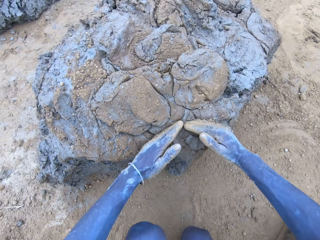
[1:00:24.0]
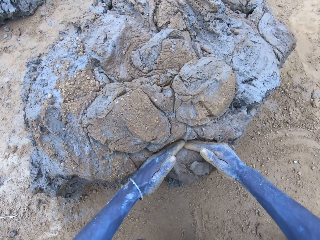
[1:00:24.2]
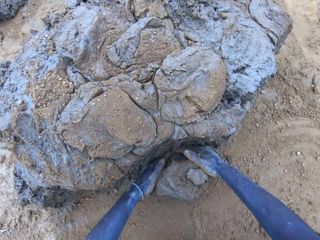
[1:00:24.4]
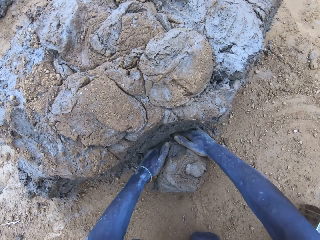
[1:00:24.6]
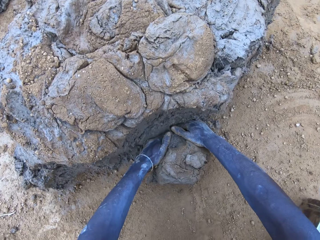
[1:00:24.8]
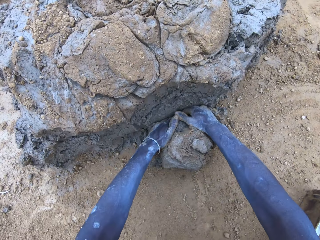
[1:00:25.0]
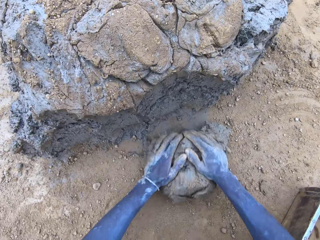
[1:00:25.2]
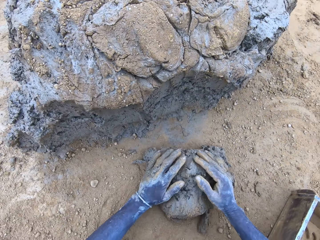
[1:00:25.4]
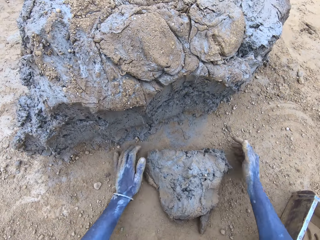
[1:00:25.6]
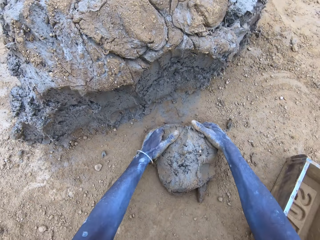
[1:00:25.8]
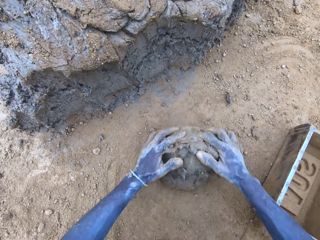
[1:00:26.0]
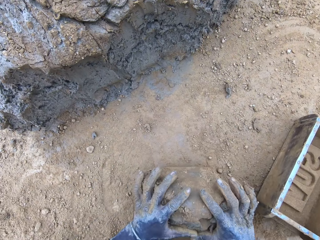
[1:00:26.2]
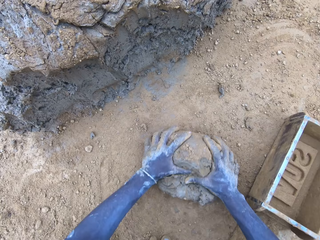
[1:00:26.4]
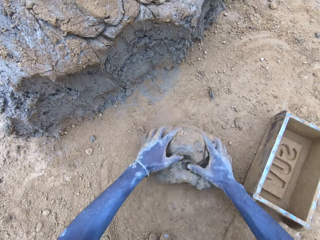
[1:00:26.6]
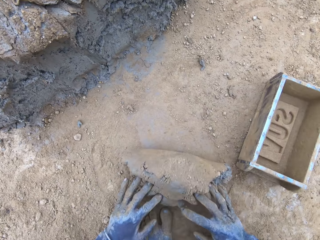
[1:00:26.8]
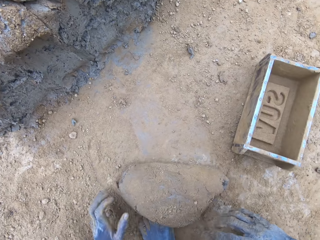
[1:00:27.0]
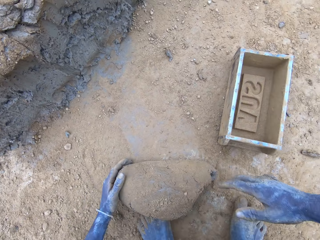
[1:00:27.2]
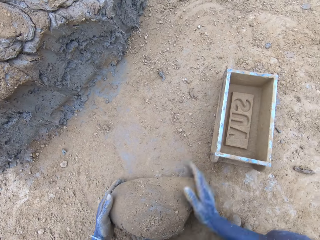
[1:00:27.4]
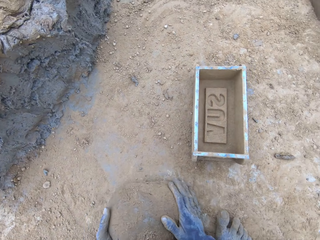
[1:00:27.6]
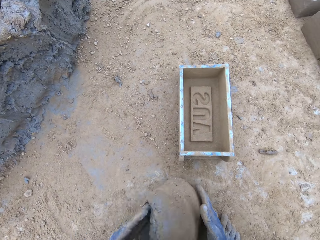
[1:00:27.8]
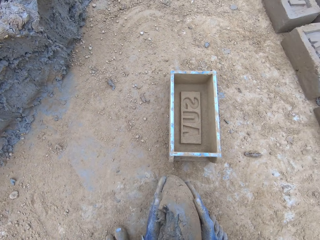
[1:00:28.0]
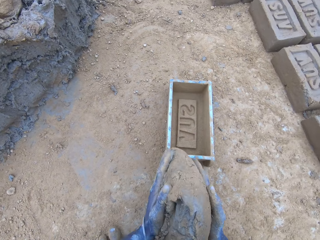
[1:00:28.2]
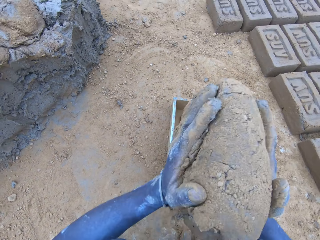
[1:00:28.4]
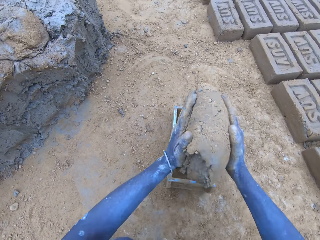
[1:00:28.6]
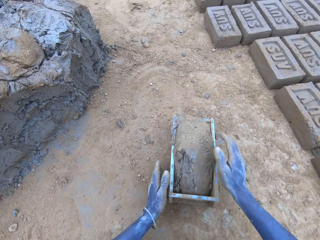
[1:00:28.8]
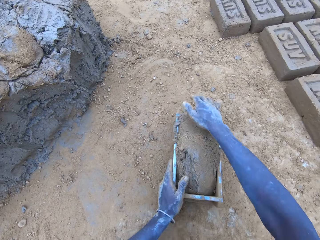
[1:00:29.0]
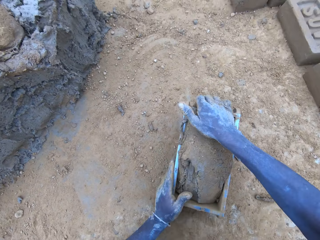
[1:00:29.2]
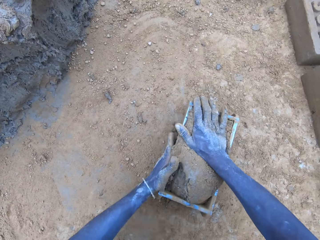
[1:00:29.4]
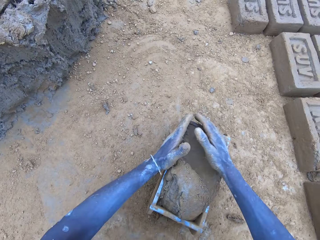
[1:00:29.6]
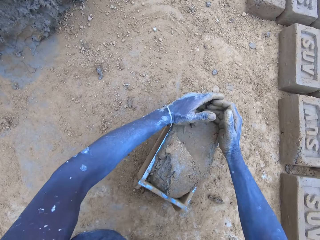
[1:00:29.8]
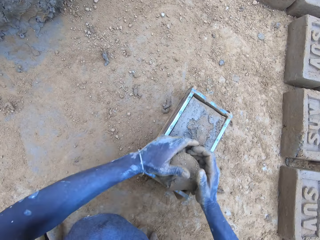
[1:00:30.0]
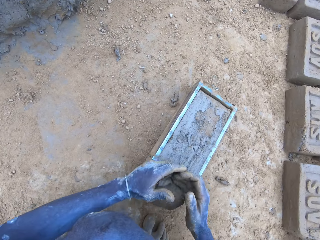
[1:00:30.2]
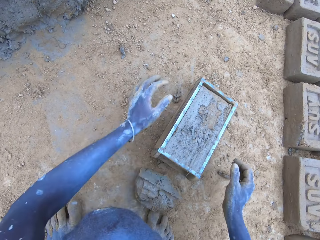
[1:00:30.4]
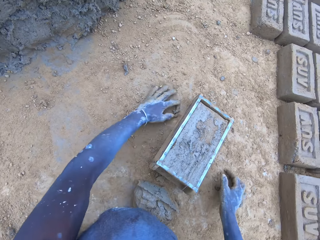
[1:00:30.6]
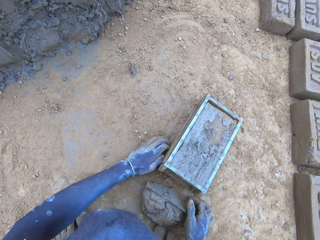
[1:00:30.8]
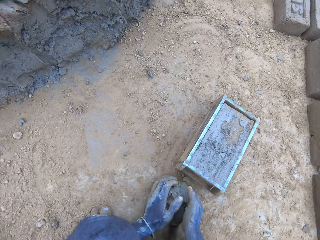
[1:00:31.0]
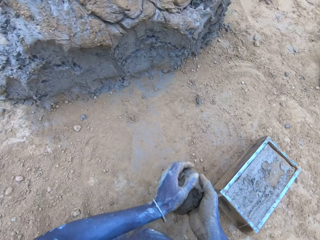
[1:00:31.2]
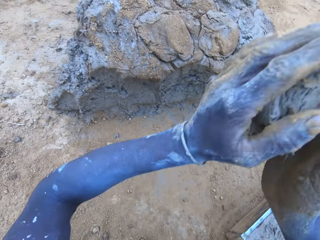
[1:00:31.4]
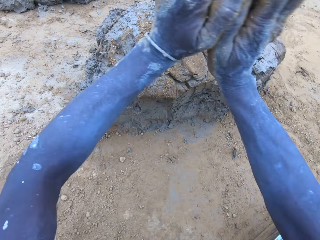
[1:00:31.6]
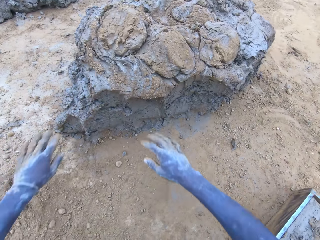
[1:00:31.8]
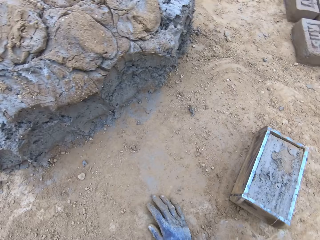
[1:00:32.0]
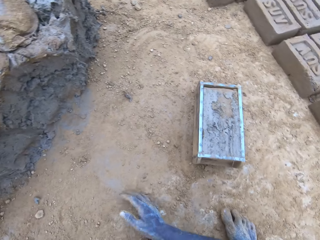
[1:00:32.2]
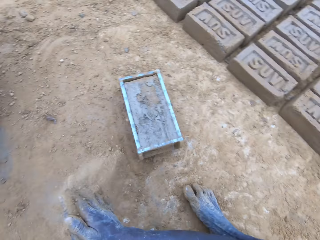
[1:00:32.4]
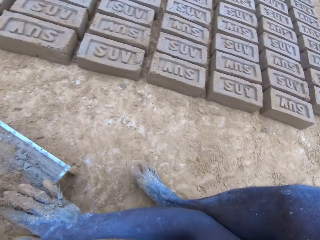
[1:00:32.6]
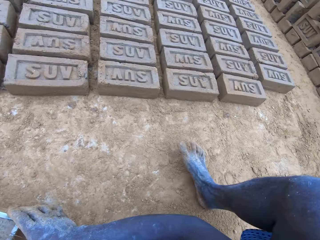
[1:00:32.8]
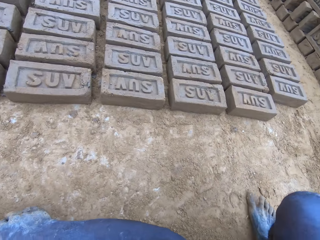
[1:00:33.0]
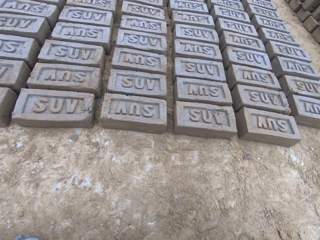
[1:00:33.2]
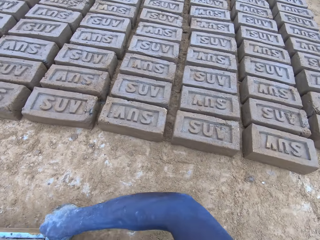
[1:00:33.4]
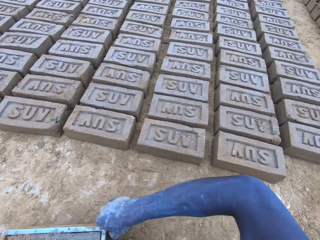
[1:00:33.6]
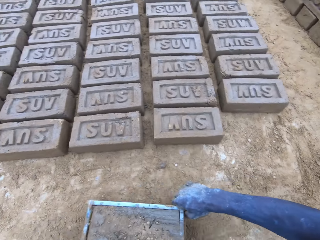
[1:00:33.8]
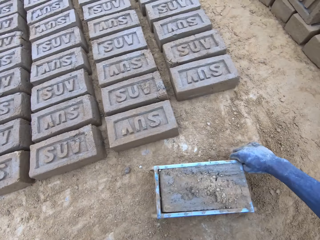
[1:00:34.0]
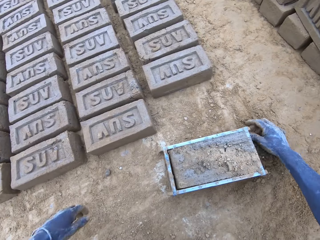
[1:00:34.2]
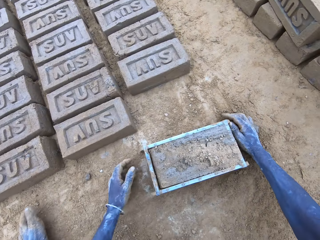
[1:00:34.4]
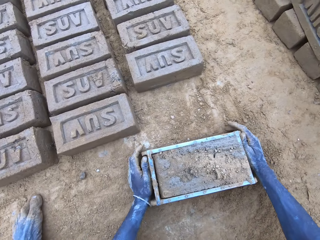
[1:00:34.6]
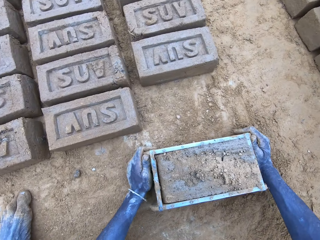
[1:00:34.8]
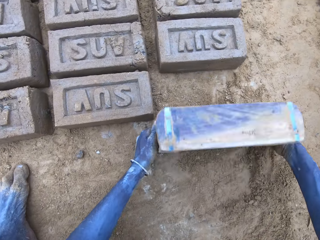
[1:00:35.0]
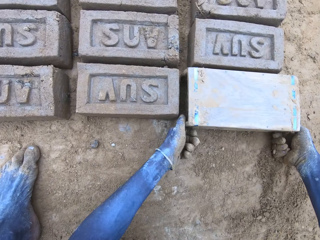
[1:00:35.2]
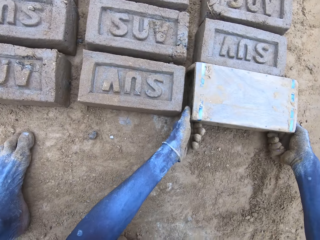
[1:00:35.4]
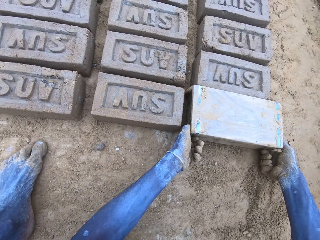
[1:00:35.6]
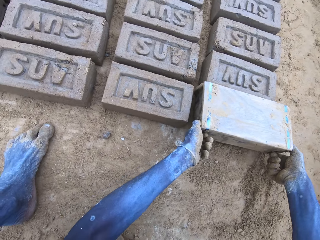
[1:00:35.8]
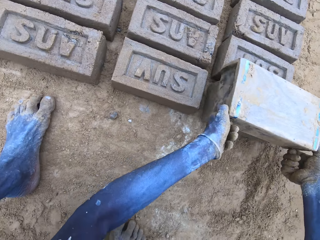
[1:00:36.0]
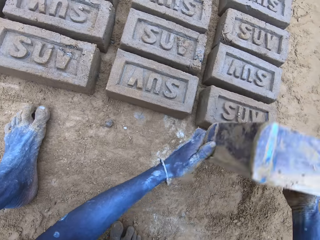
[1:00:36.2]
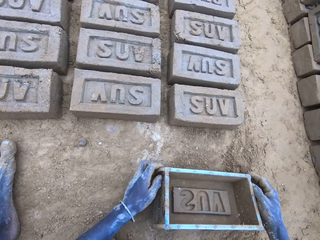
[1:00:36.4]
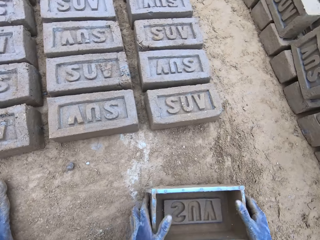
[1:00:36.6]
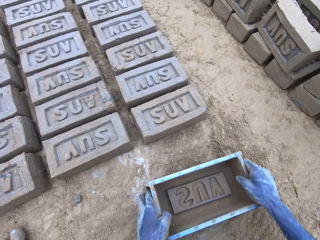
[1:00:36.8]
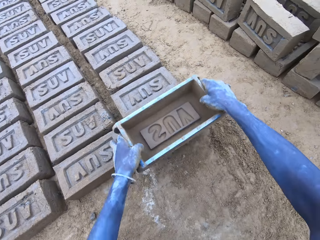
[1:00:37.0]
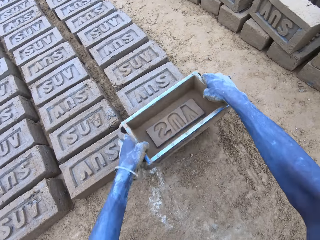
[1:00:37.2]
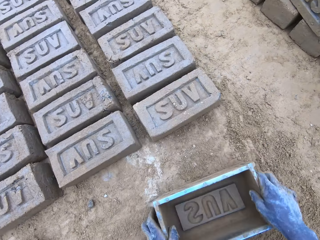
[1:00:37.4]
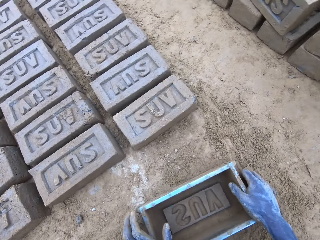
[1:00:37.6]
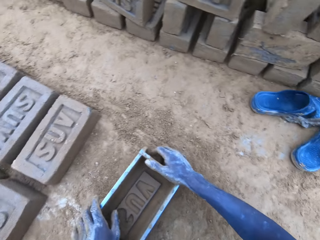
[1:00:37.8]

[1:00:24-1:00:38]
The camera wearer scoops mud. They put the mud in the wood brick moulder or brickmold. They scoop the excess mud on the brickmold. They throw the mud on the pile of mud. They pour the mud in the brickmold on the ground. They make a brick.

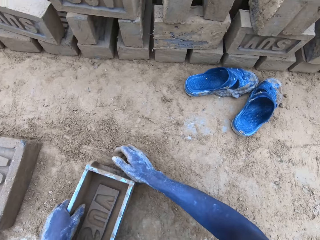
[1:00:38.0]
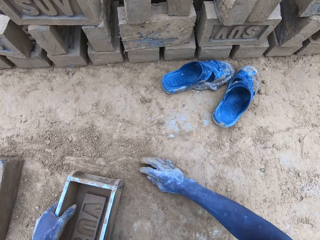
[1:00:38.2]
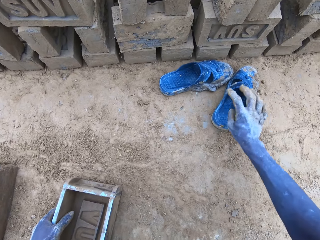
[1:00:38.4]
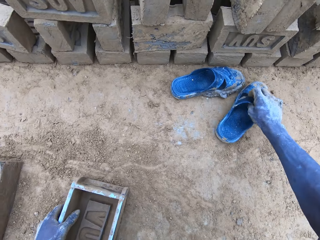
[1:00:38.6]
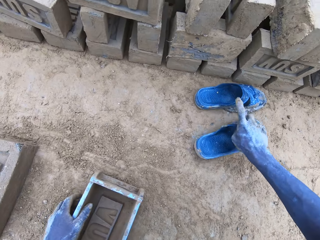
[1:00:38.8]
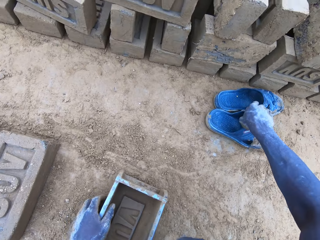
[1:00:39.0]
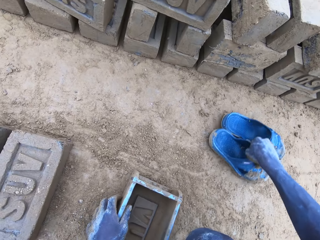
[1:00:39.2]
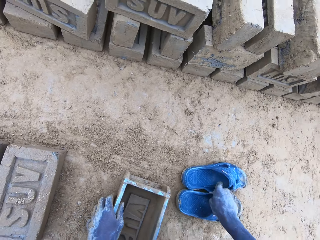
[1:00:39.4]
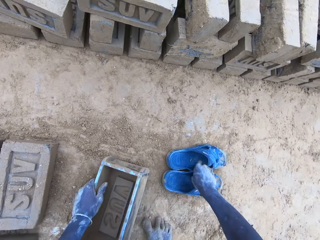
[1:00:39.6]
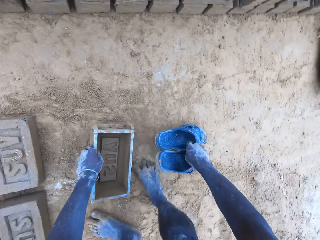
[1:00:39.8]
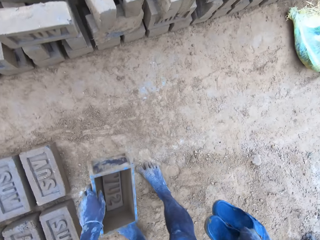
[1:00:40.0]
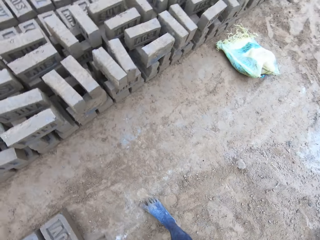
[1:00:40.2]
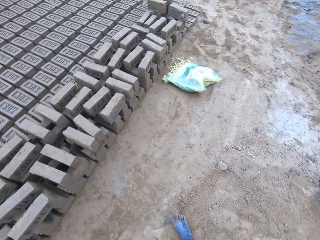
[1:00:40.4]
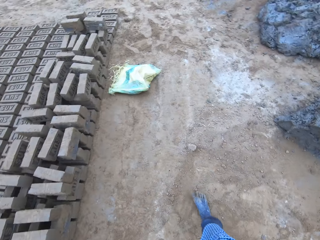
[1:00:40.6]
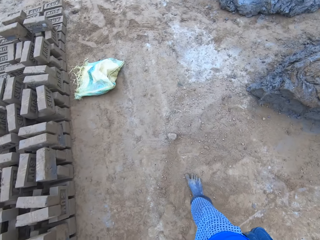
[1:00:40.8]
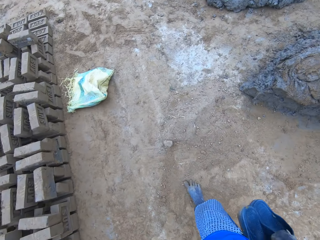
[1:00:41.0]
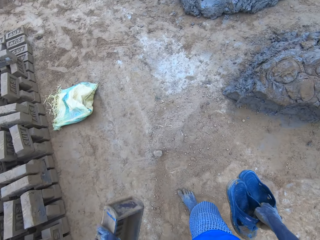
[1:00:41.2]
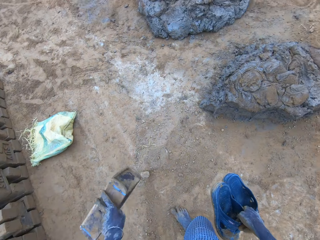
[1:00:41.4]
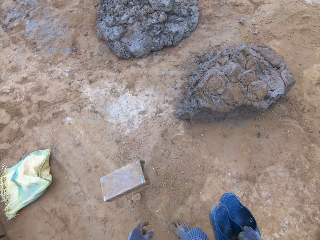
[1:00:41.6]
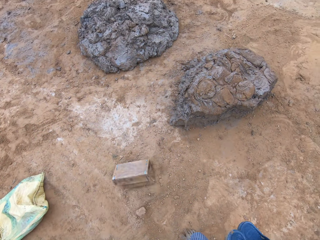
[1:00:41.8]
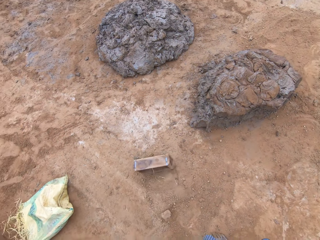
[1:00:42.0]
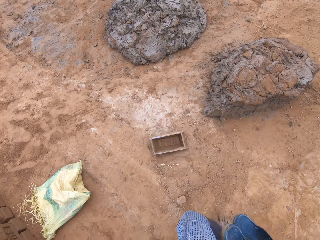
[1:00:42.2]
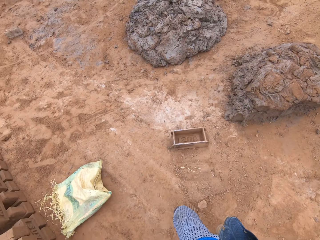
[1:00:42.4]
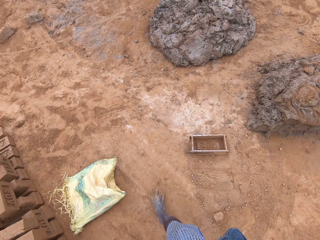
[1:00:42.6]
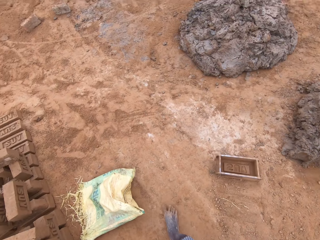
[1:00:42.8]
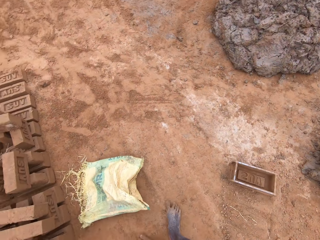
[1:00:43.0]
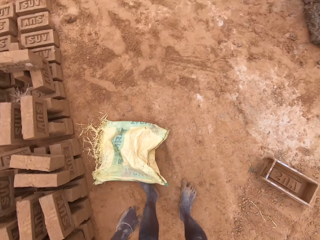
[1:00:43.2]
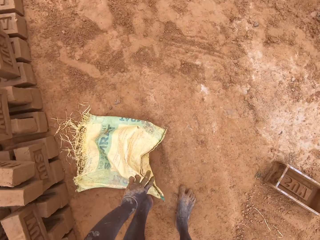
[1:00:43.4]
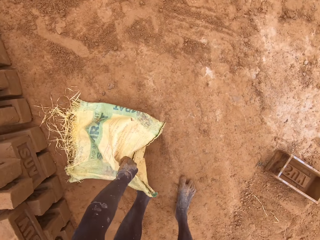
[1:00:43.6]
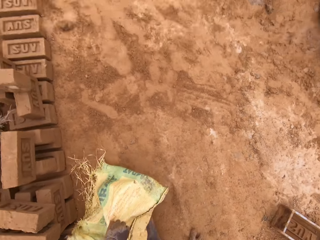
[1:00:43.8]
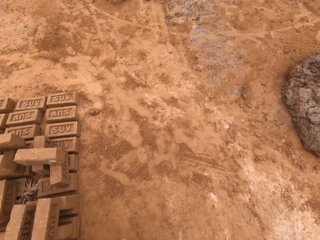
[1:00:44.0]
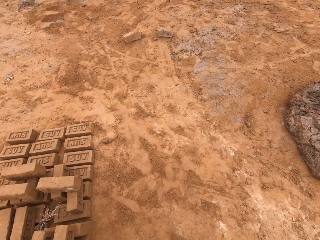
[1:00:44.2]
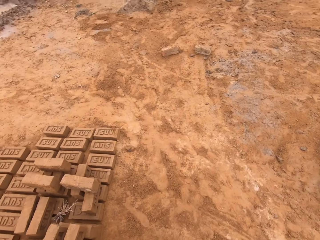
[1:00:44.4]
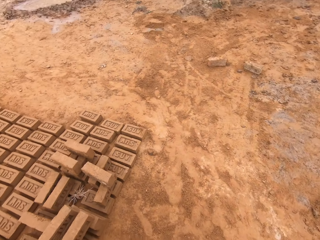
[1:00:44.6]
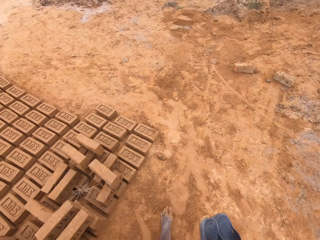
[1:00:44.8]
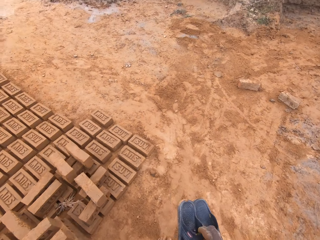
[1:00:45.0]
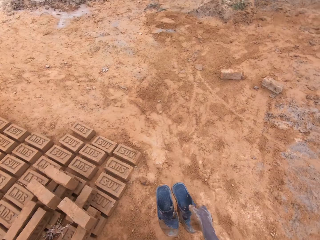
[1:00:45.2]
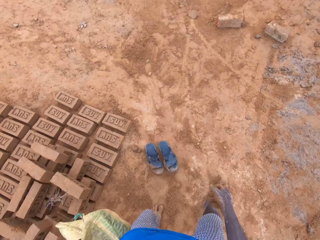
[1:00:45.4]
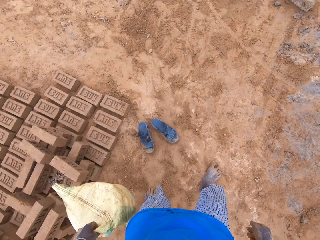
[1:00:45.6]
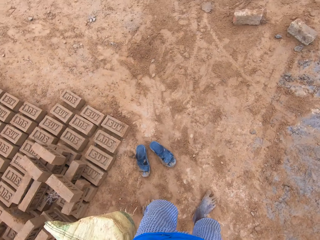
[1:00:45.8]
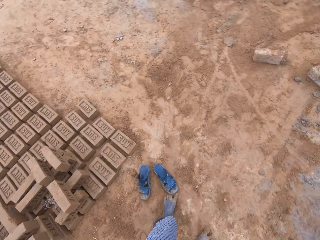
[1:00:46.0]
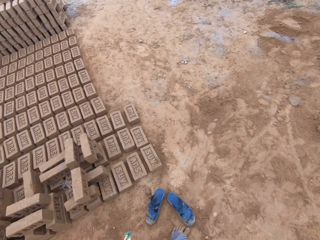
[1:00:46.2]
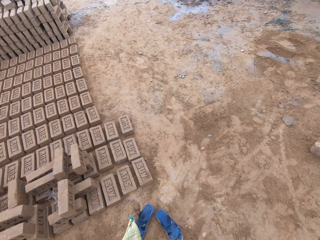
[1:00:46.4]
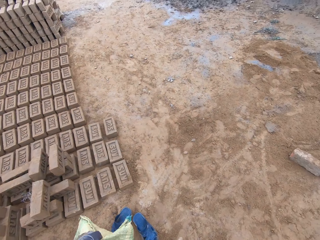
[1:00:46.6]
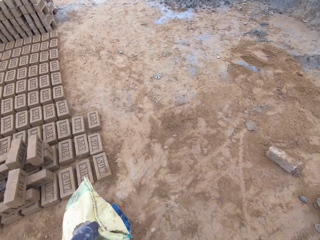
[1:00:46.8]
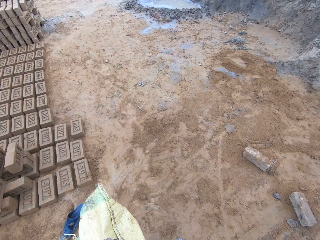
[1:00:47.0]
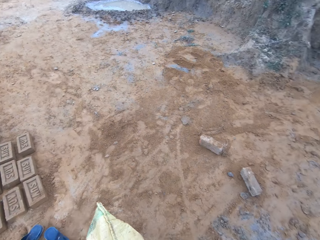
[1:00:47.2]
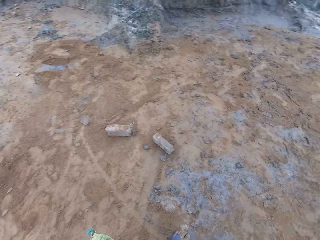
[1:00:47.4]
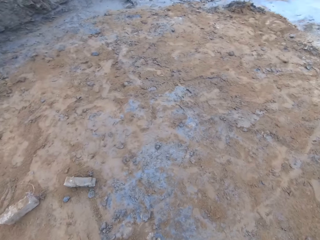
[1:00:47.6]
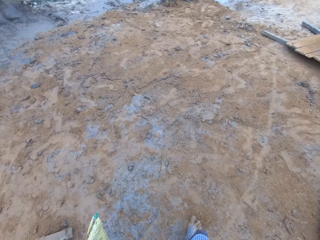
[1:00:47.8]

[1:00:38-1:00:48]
The camera wearer picks up slippers and the brick mold. They throw the brick mold on the ground. They pick up a sack. They drop the slippers on the ground. They walk away from the mud pile.
